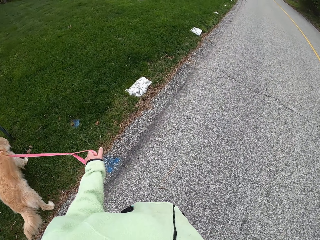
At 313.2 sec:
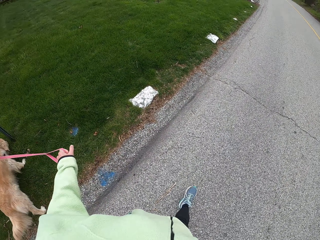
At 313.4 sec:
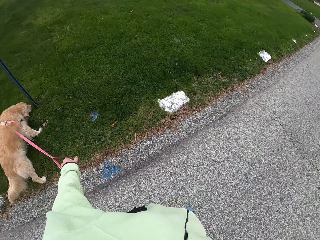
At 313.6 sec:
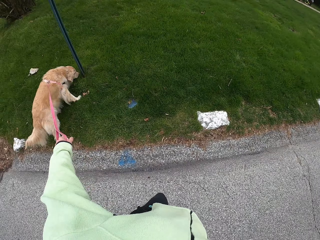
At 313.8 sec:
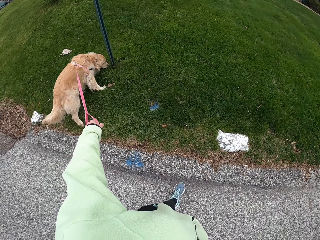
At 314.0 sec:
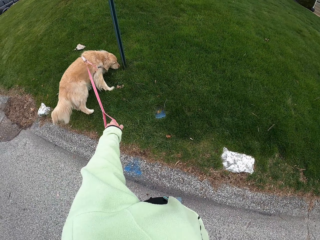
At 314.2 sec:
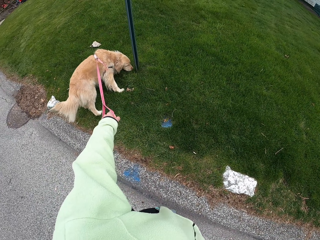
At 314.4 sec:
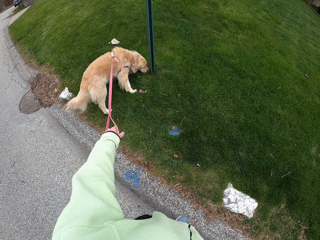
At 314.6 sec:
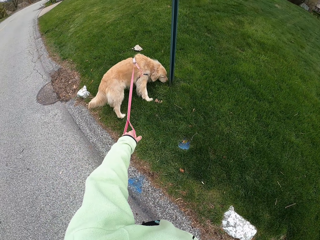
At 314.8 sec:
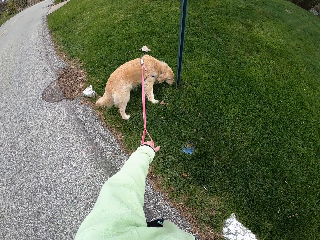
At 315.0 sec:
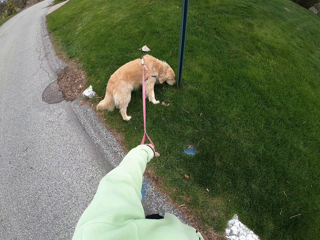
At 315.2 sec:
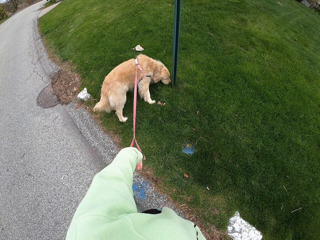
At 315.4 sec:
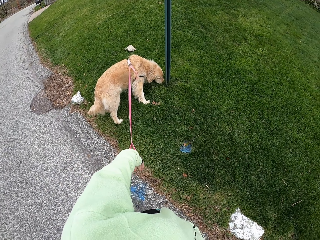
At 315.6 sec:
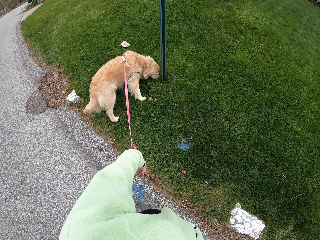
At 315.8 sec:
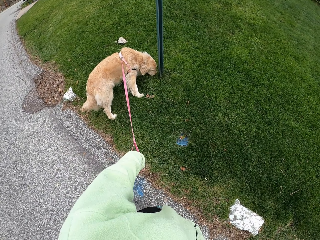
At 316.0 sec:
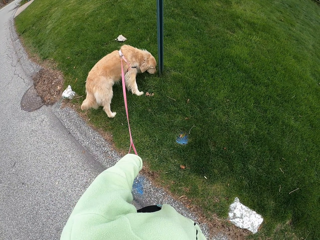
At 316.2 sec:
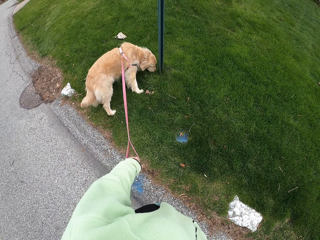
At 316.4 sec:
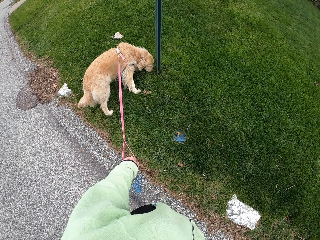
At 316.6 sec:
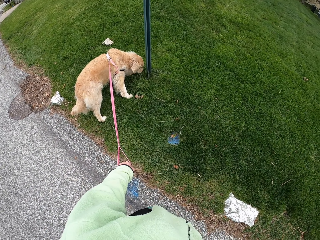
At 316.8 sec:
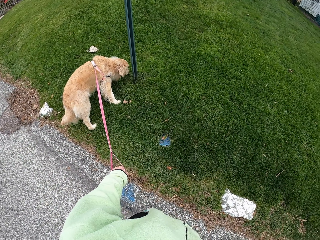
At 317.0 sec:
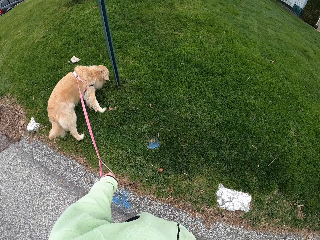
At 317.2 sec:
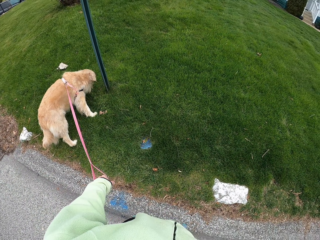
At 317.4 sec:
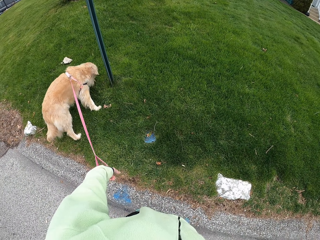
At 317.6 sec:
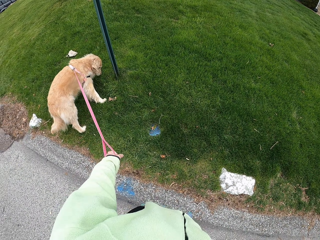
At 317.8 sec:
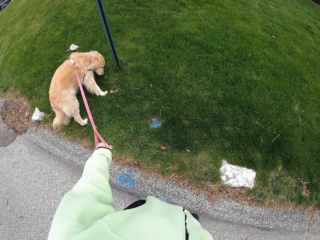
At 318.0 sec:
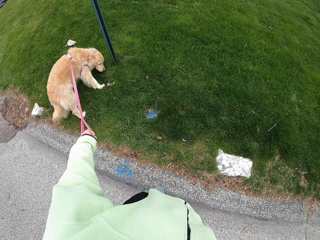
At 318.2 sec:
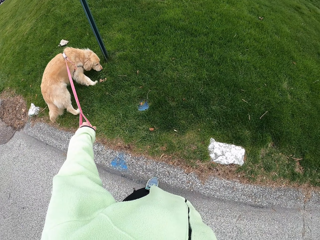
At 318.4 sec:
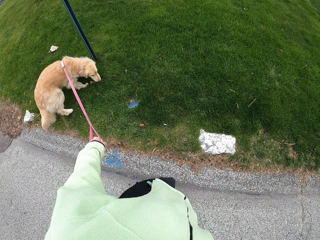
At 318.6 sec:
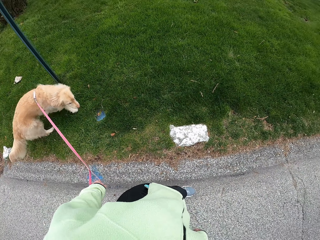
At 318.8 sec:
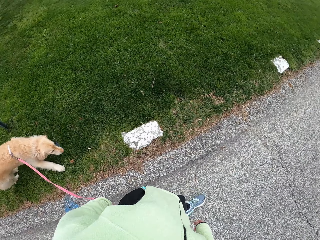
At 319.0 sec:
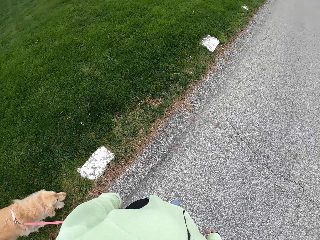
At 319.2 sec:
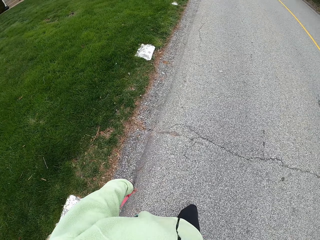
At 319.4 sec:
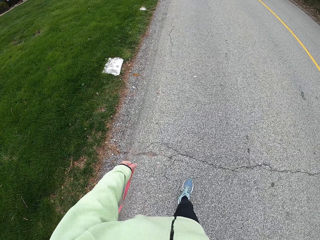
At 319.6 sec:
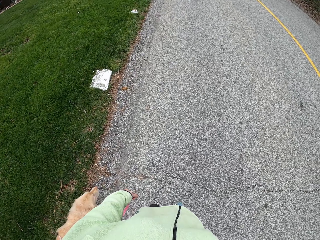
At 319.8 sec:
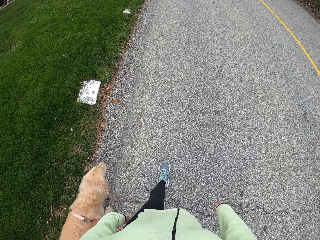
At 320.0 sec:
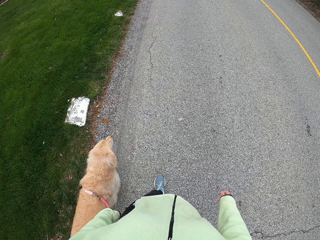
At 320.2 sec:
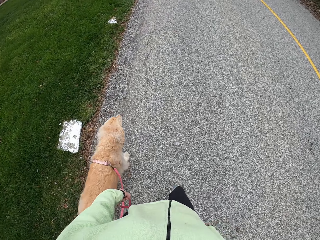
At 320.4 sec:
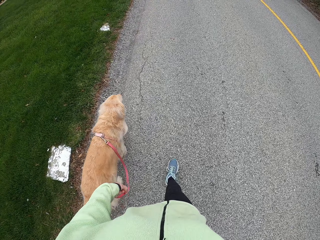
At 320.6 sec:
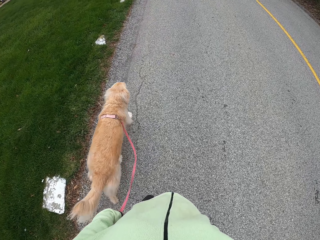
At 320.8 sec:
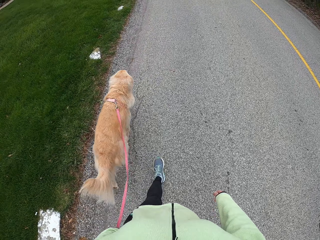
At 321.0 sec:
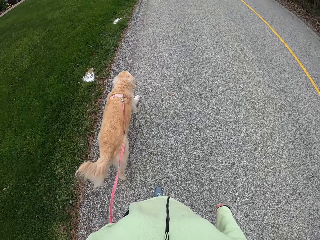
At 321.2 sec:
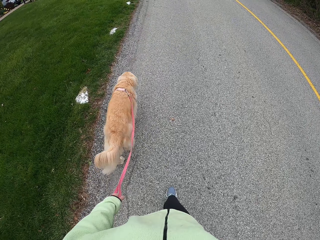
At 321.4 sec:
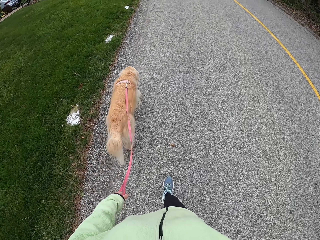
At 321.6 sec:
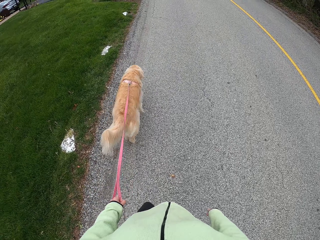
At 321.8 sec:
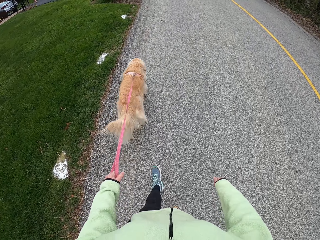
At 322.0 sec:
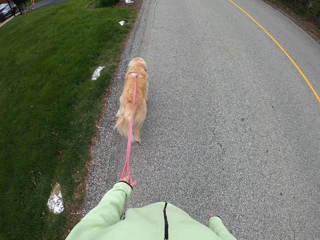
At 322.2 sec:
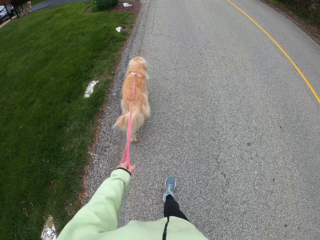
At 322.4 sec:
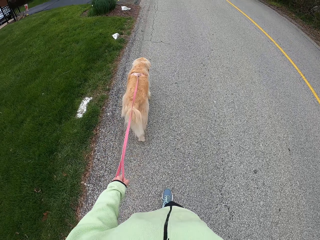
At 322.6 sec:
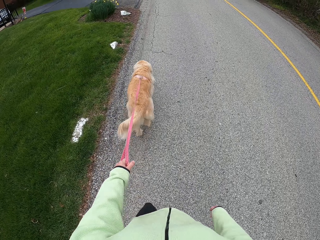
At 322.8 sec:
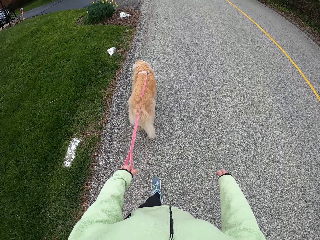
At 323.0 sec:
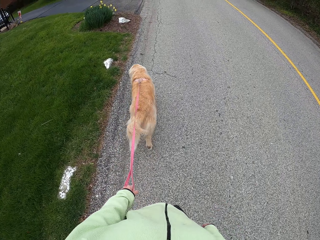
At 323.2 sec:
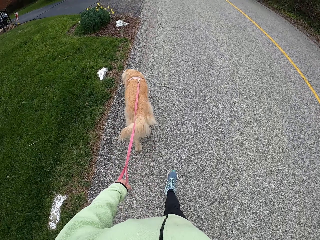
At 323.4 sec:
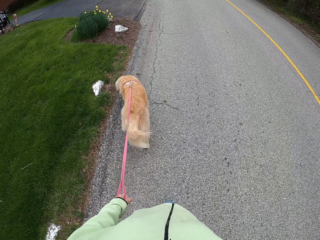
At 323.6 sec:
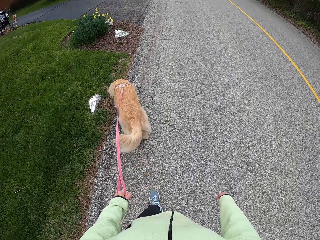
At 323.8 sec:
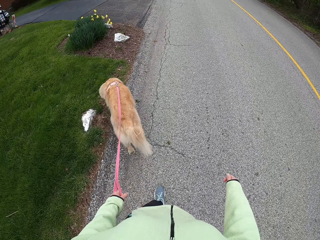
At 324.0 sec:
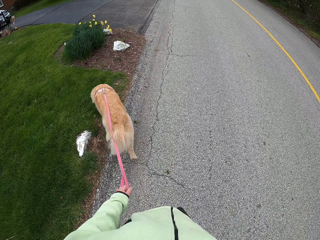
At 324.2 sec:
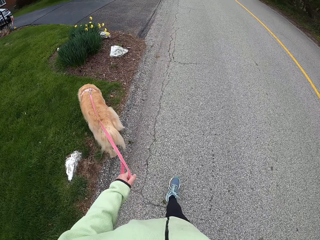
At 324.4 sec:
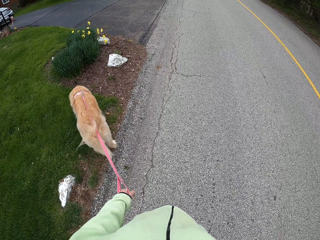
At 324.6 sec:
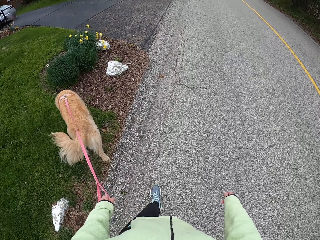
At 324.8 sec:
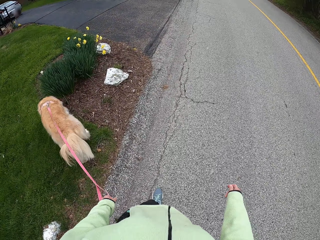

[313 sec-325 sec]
The camera wearer stands for a while on the road. They walk on the road with the puppy.

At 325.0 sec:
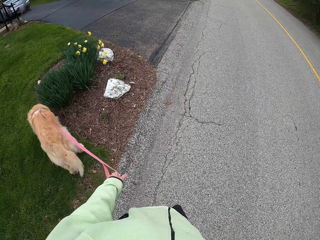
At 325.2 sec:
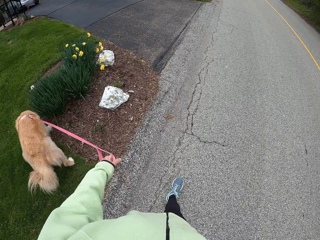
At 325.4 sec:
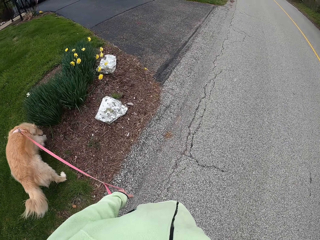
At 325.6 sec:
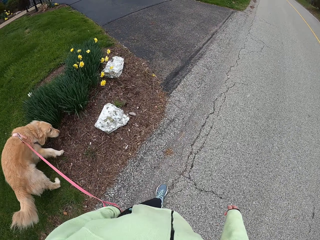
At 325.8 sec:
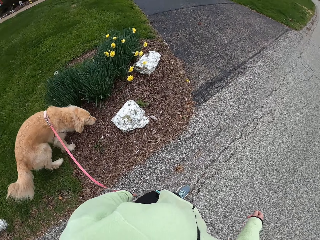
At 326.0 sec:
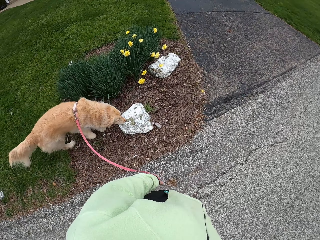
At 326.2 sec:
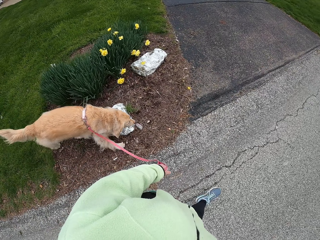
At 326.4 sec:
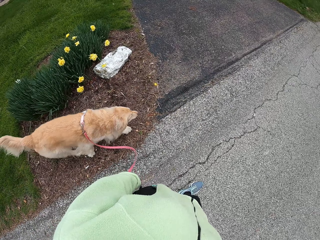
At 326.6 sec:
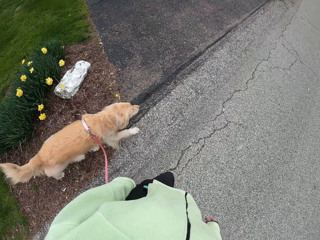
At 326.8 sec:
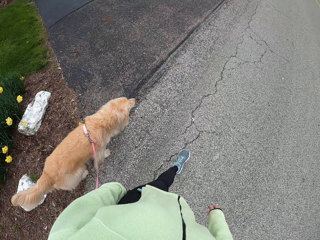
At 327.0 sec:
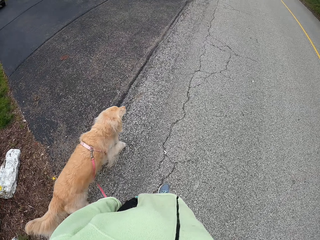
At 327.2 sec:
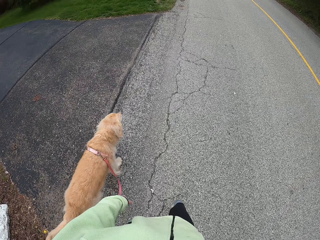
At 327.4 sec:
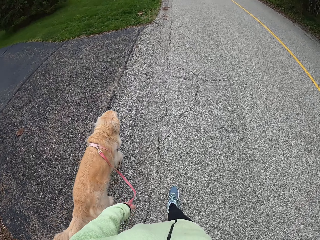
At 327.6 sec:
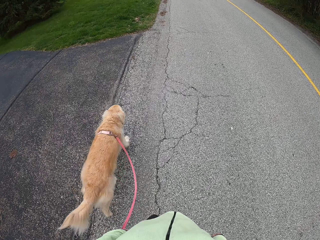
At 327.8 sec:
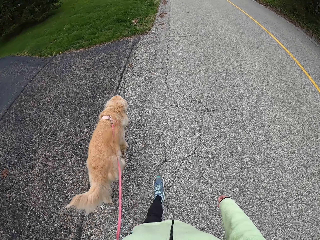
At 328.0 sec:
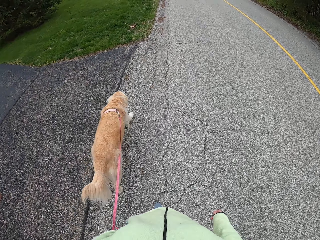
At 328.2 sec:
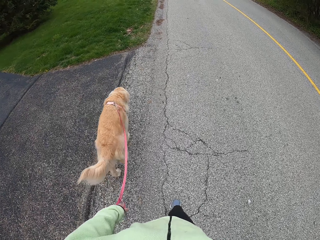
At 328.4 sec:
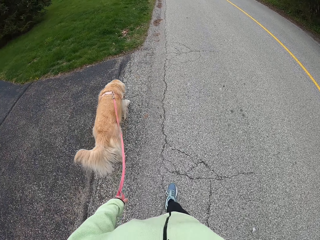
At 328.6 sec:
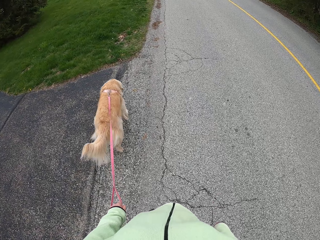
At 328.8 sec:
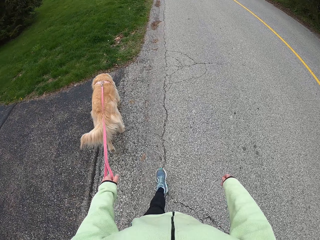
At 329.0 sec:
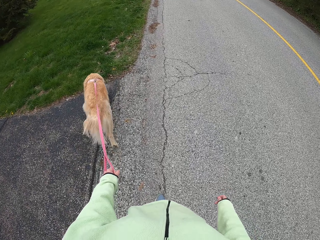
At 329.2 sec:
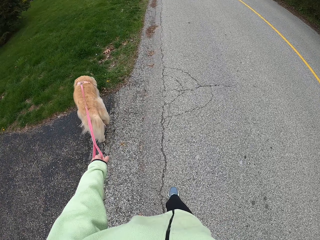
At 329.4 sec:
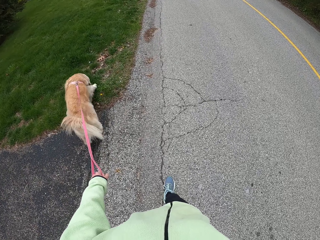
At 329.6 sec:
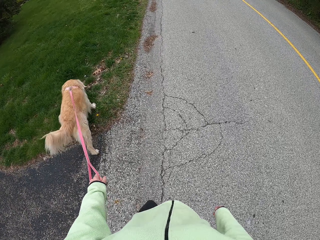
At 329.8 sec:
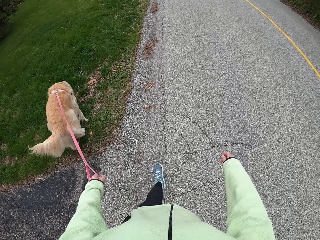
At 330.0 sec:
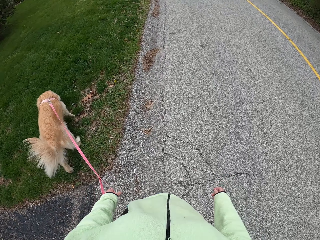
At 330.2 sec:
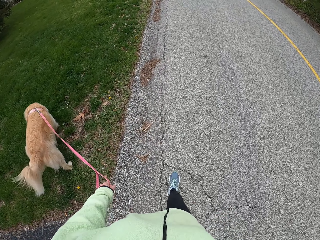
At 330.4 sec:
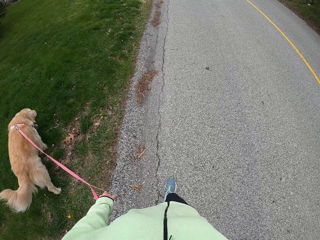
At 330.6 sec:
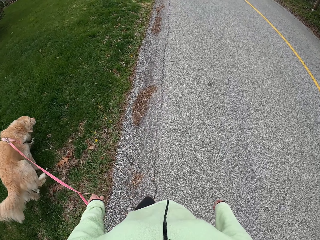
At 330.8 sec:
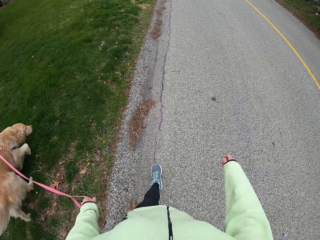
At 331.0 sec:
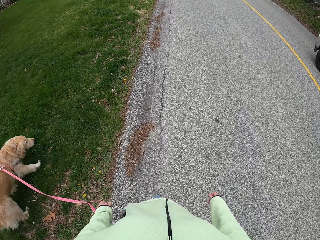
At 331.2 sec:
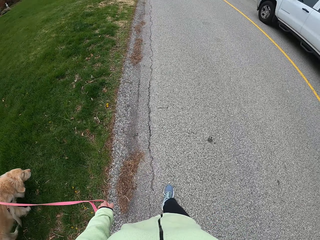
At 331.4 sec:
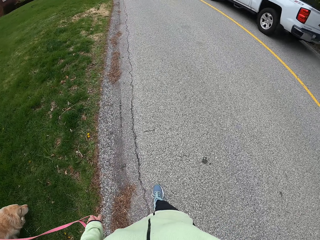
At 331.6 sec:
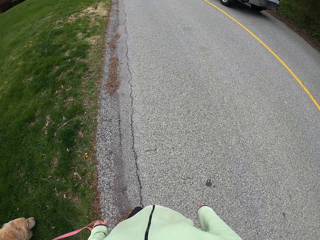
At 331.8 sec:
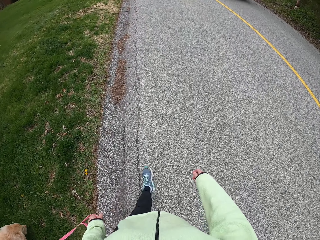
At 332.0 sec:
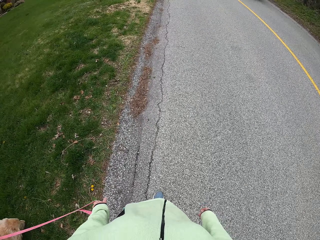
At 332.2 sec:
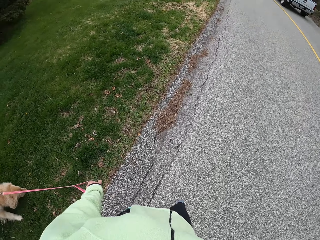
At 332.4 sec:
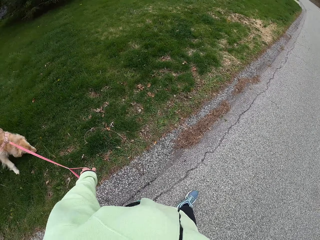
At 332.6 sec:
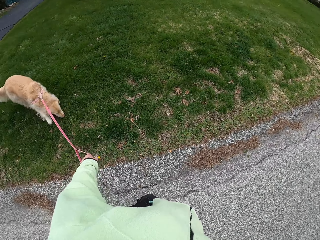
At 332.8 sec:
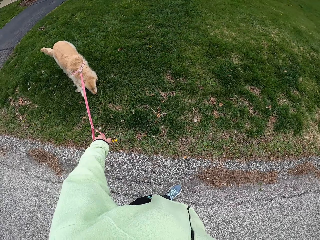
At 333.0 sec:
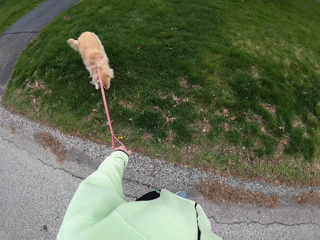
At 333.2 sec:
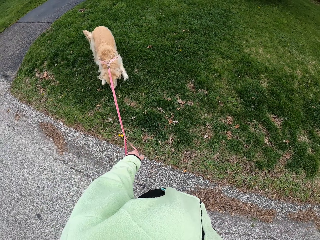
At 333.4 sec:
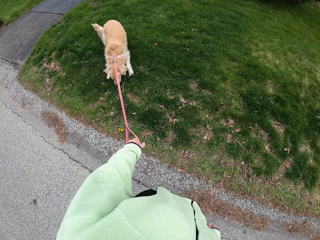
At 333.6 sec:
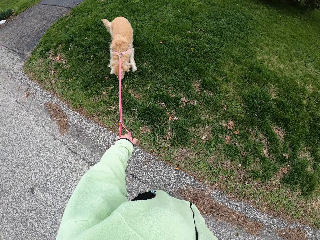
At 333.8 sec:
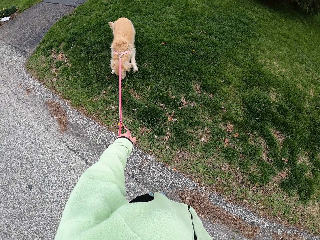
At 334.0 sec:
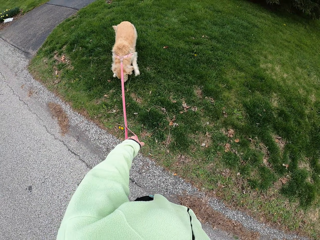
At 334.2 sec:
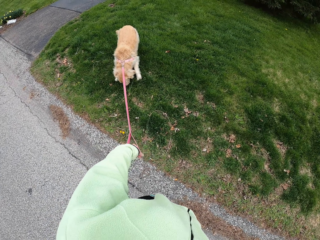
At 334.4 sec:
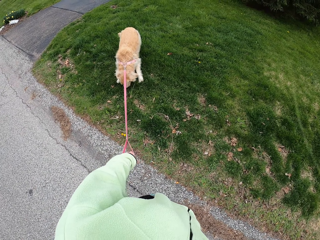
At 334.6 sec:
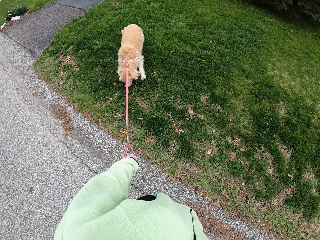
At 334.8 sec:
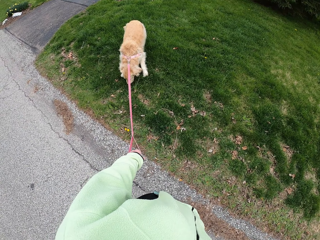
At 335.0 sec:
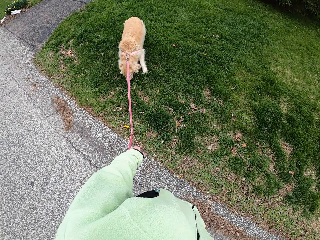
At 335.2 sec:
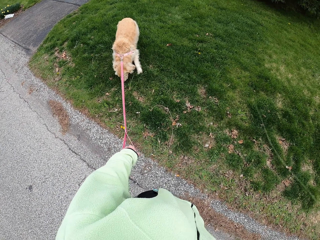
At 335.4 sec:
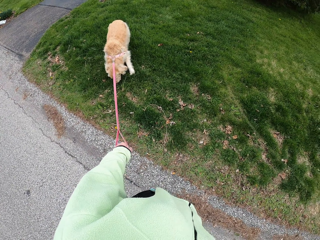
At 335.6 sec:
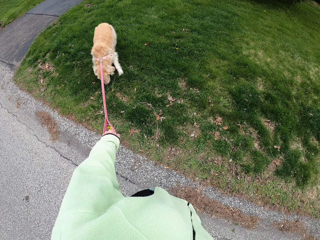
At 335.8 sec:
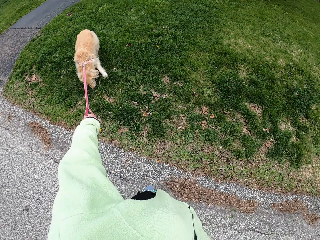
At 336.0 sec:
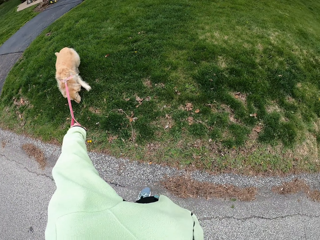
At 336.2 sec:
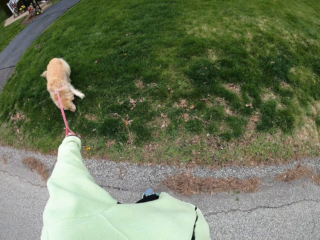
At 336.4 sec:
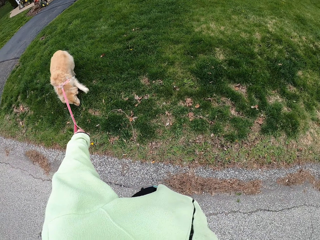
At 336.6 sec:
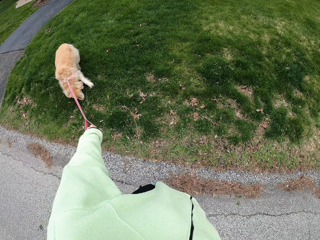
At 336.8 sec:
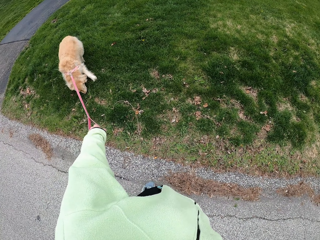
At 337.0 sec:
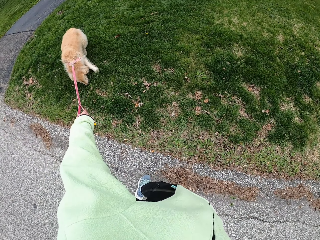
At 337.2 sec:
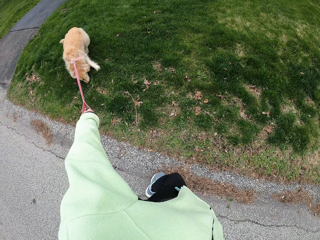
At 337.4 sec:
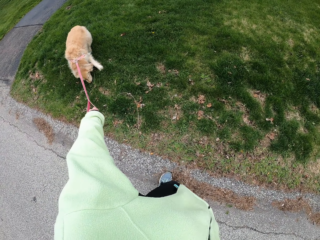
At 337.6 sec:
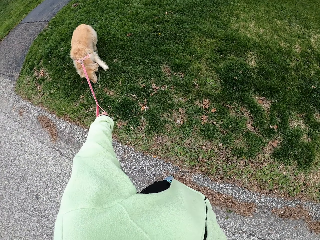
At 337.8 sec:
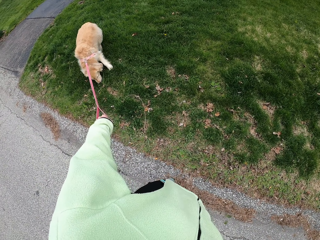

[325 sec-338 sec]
The camera wearer stands on the road for a while.
